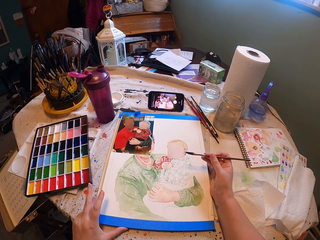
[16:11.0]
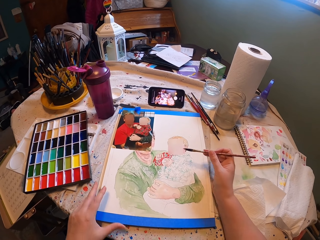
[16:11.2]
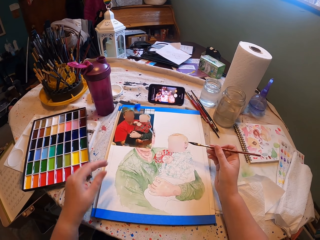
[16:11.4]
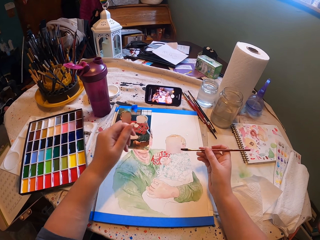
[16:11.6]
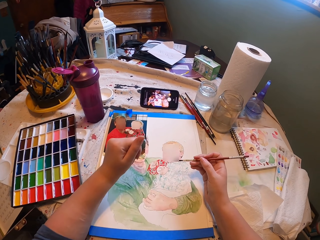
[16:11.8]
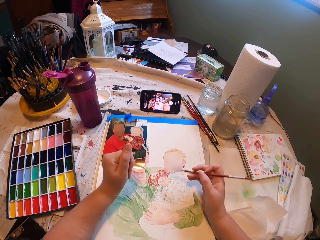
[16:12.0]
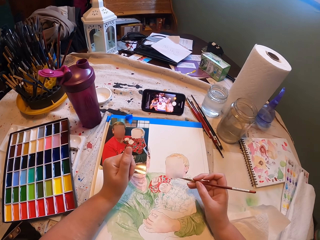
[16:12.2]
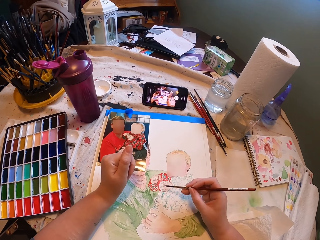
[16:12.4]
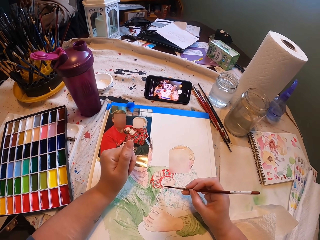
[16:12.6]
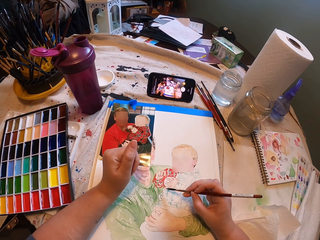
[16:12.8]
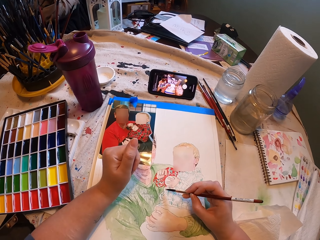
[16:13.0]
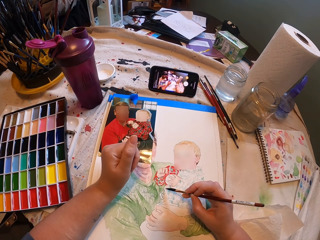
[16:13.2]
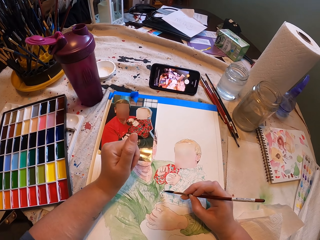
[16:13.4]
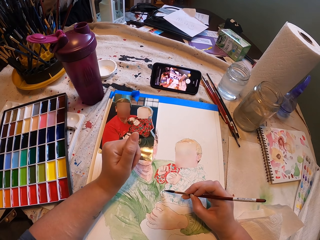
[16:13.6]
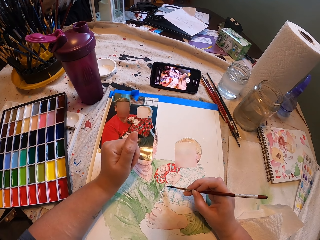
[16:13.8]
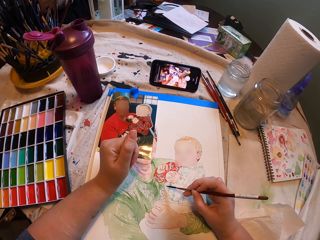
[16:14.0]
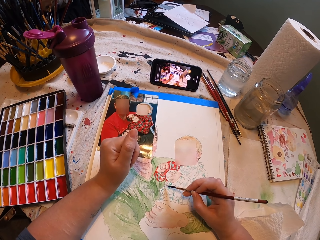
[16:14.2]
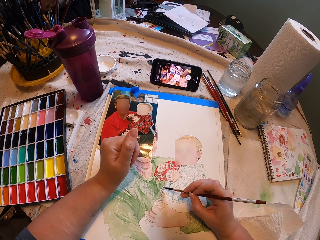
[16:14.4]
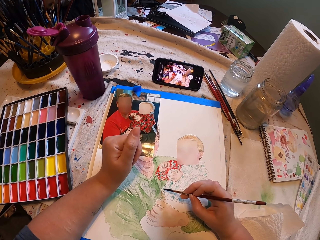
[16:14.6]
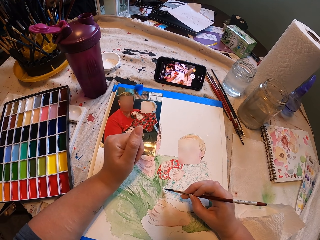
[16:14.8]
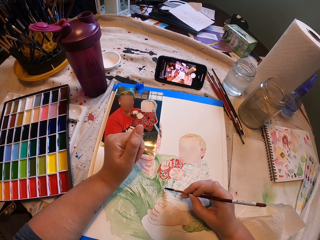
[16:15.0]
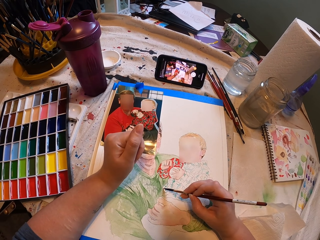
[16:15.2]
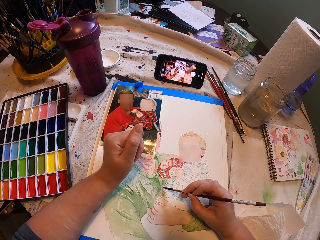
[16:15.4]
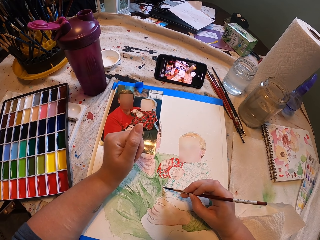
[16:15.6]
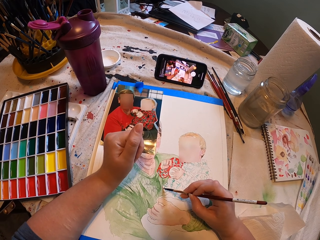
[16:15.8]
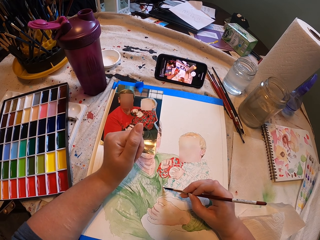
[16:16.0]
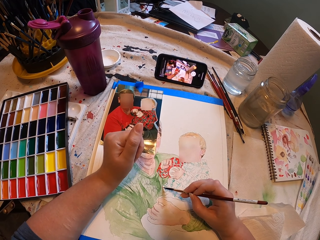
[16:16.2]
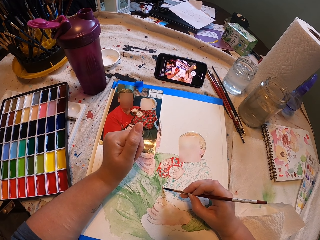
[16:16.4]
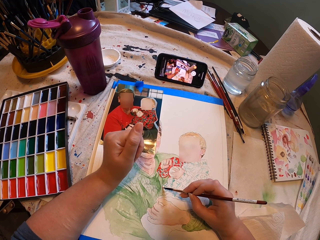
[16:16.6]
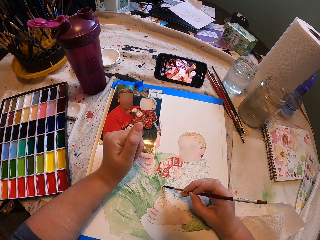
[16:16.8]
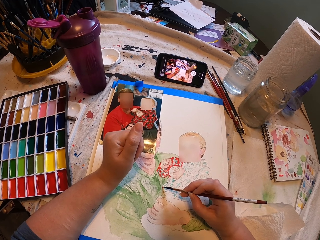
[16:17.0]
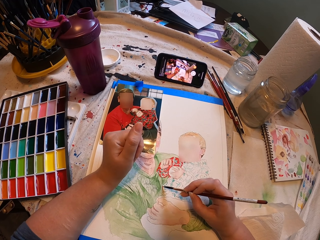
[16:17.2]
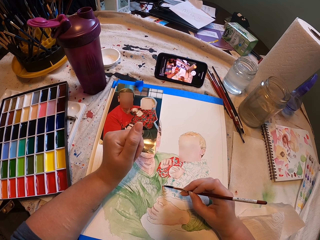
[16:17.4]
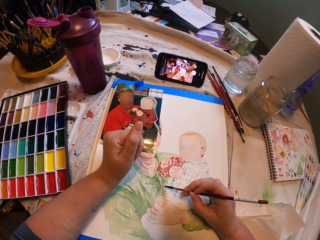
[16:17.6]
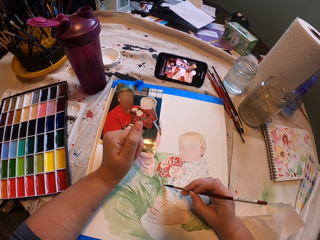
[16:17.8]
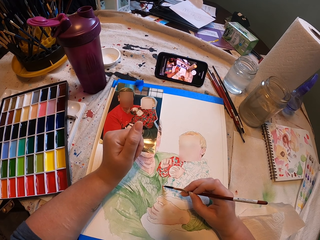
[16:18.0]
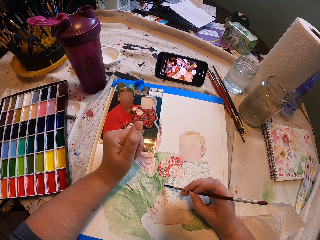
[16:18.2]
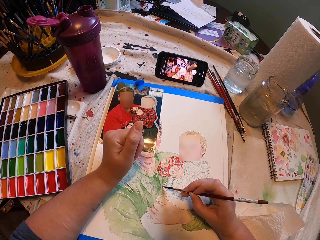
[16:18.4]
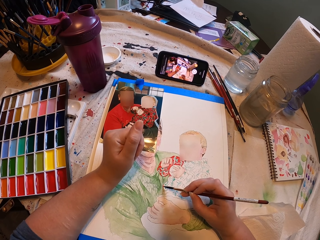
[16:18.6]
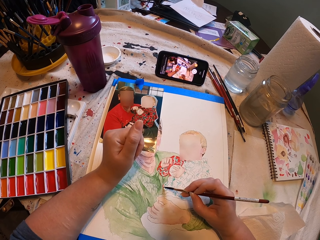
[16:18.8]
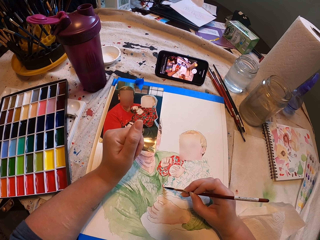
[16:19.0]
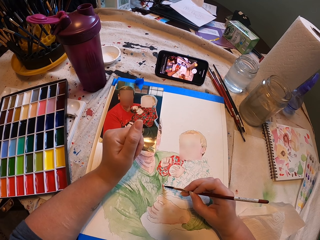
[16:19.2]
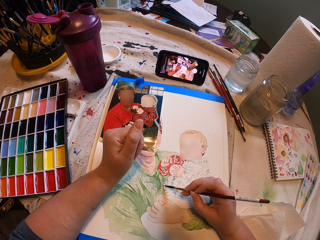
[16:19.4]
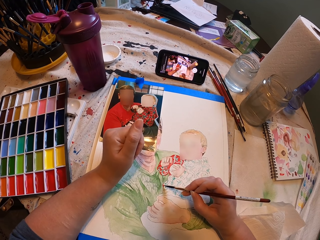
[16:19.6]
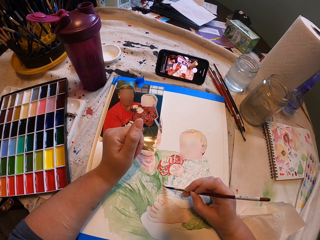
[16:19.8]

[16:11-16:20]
The camera wearer draws on the white art paper with the drawing brush.

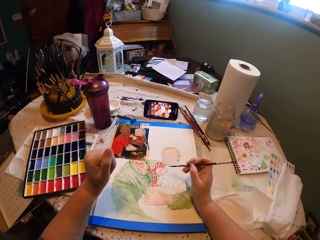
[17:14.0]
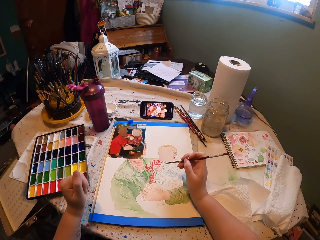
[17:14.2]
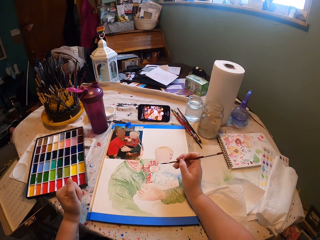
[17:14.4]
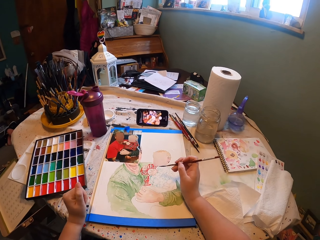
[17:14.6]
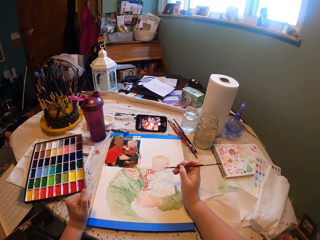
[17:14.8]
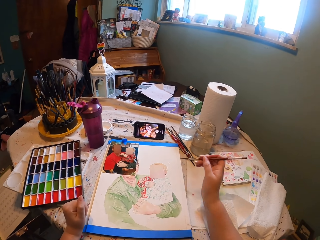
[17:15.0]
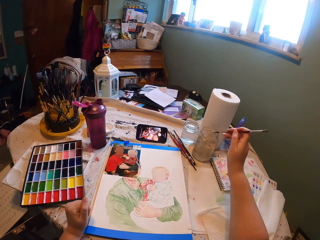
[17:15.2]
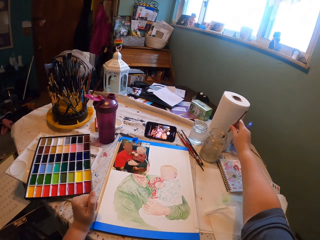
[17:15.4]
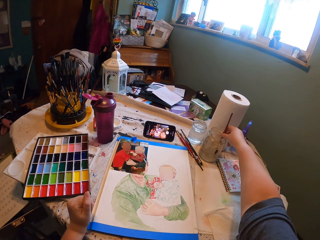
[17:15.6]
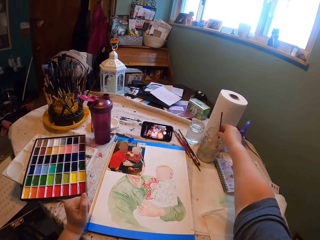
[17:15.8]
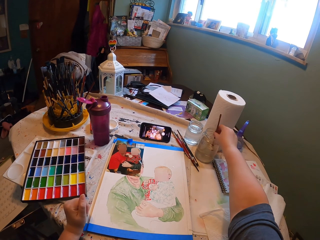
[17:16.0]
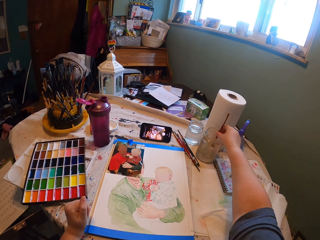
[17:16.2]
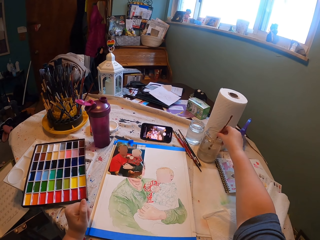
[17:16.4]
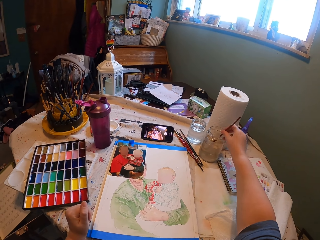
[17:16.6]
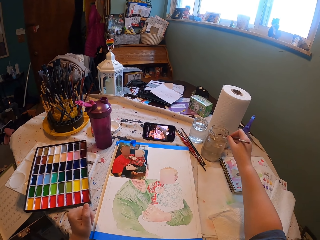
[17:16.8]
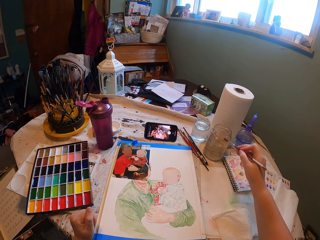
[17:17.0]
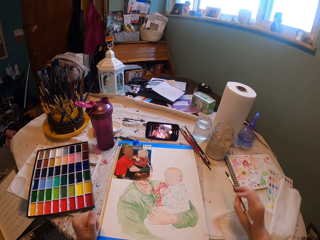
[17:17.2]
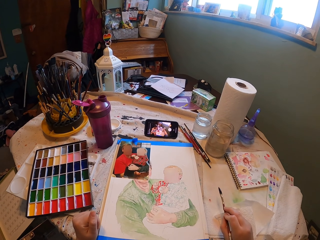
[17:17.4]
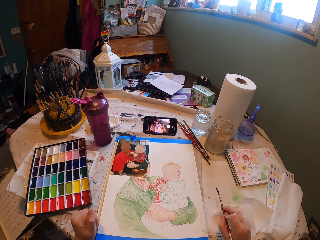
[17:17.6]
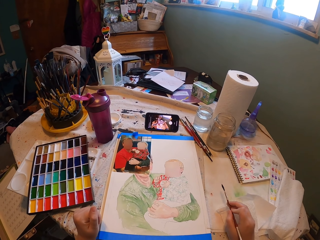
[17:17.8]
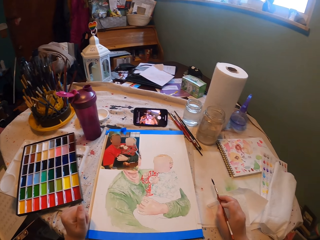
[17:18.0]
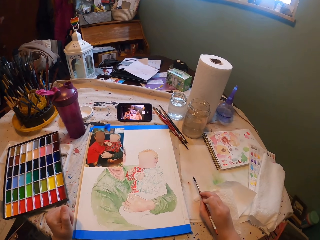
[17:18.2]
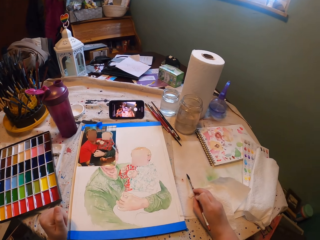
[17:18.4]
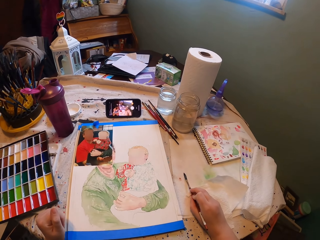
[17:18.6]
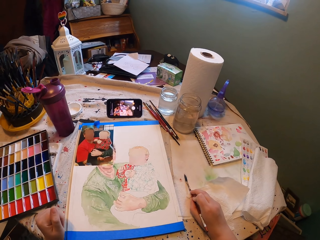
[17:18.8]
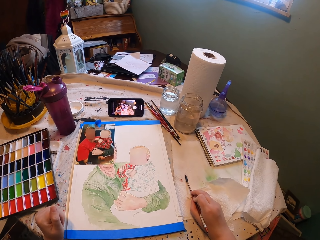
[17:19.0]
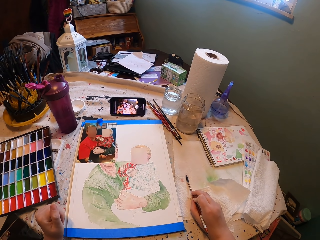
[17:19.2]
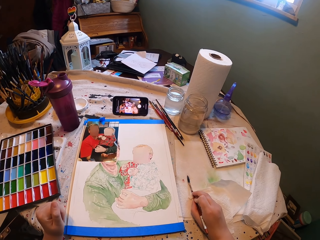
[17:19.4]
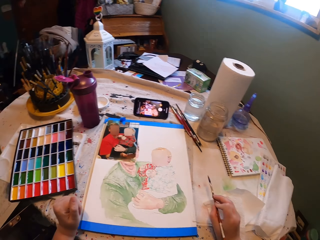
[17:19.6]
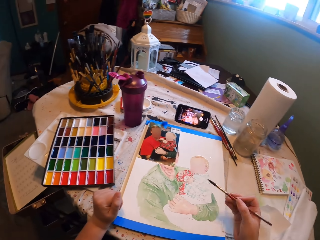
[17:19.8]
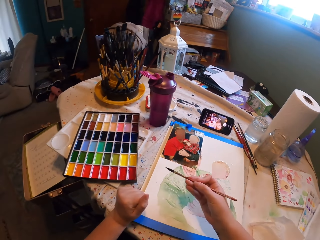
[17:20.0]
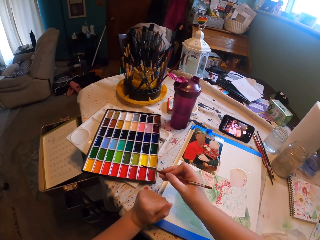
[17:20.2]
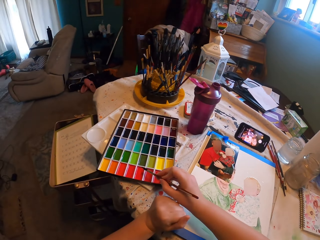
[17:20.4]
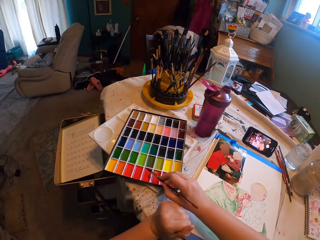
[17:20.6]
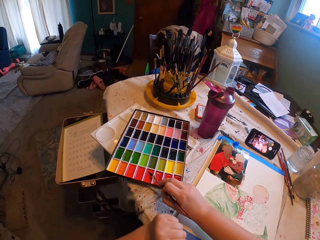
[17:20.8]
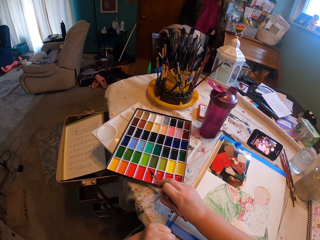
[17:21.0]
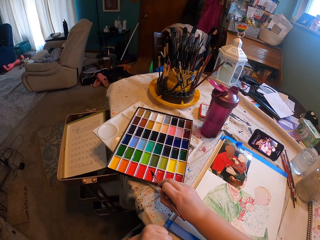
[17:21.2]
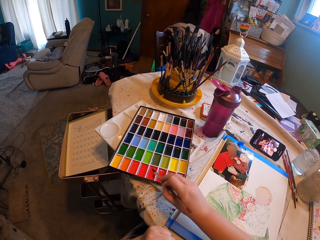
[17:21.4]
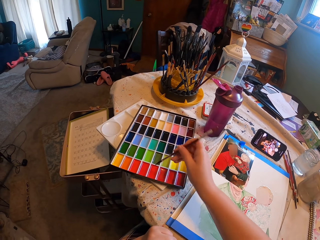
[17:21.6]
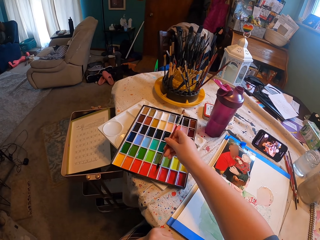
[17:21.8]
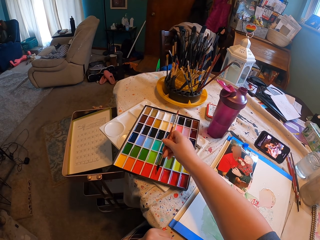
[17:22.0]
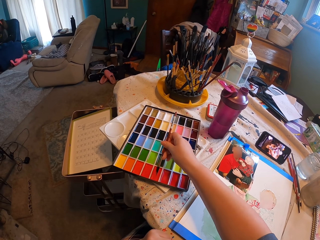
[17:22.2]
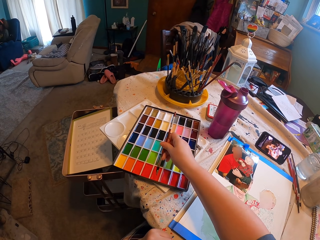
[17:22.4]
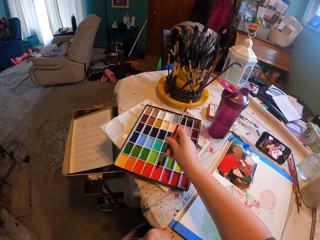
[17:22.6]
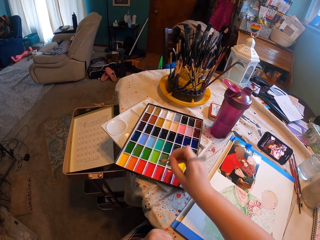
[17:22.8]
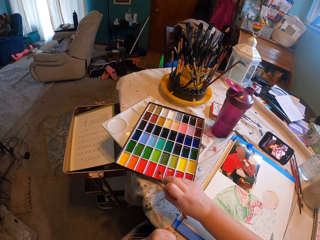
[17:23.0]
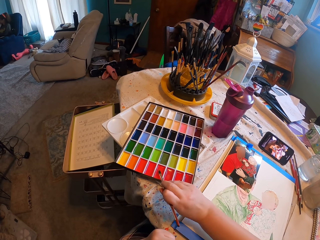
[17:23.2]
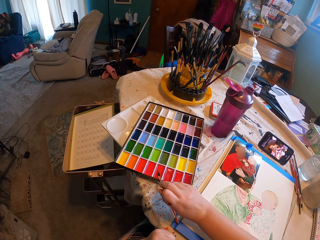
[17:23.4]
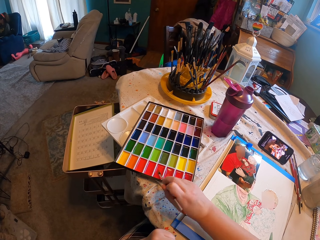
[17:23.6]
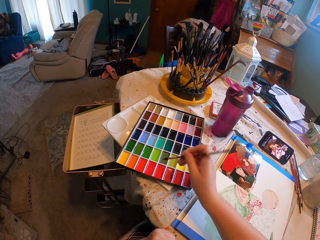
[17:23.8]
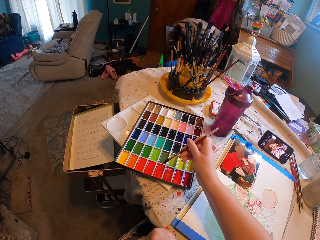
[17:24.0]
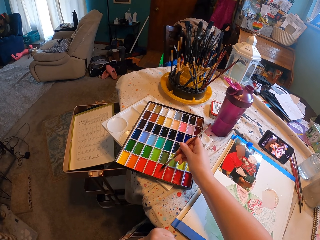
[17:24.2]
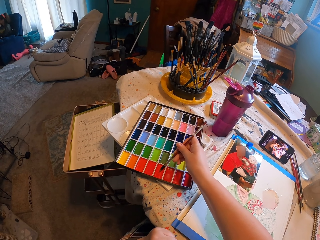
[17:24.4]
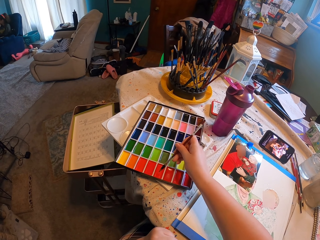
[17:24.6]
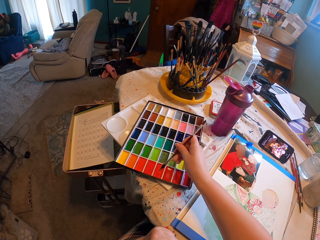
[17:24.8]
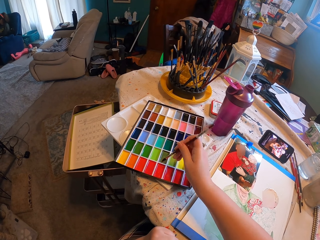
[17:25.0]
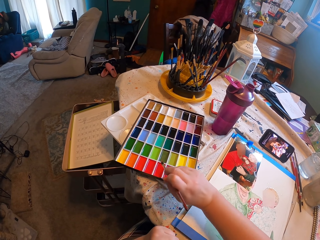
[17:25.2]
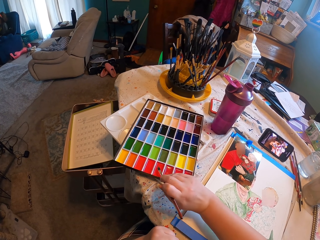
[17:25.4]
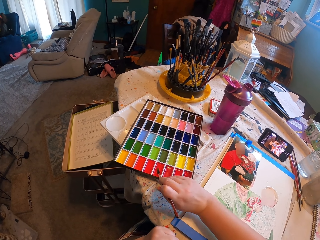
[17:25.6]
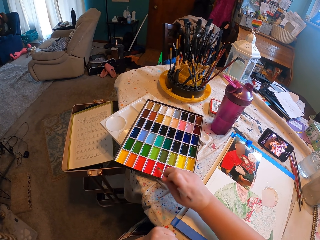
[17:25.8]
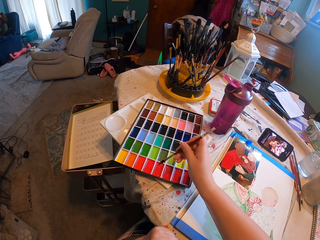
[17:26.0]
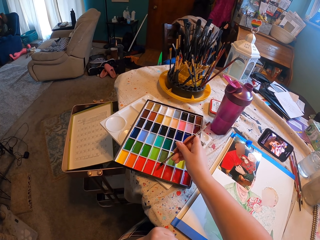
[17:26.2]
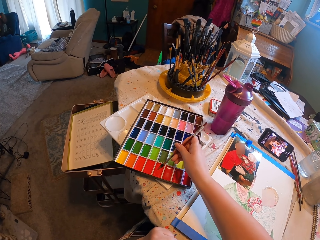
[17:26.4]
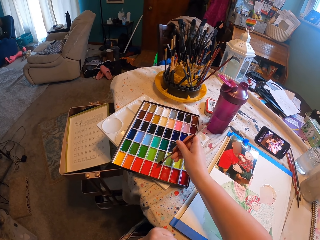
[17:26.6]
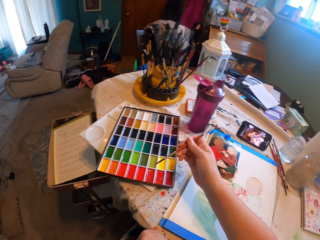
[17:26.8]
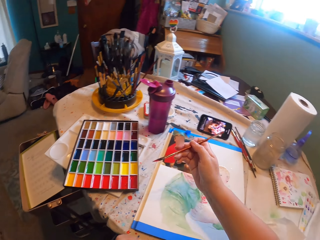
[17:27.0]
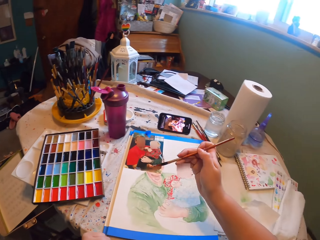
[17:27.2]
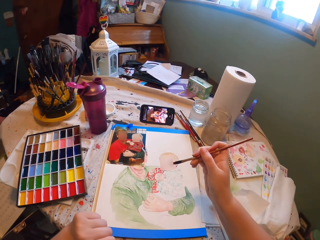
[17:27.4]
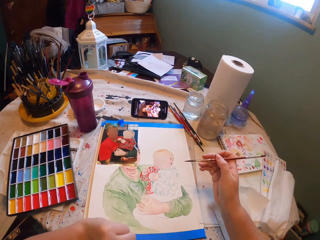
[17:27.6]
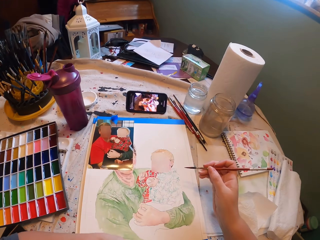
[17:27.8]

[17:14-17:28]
The camera wearer dips the drawing brush or paint brush in the glass jar with water. They place the paint brush on a paper. They put the paint brush in the colour box. They apply paint on the drawing brush. They turn the brush to different sides.
